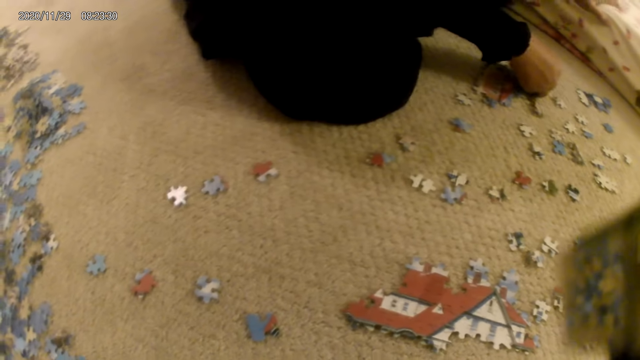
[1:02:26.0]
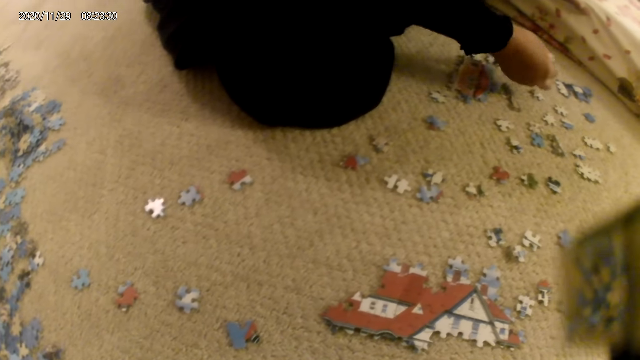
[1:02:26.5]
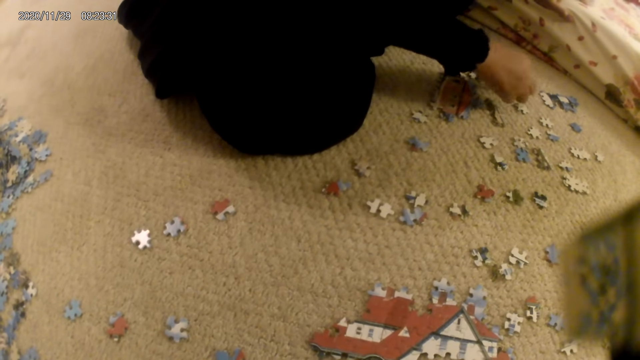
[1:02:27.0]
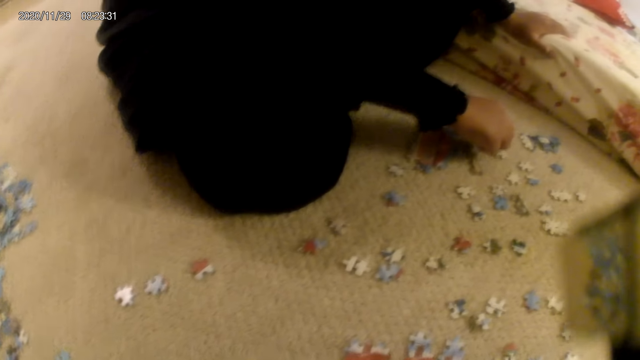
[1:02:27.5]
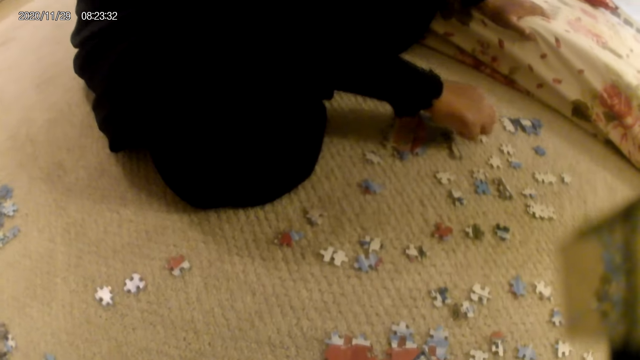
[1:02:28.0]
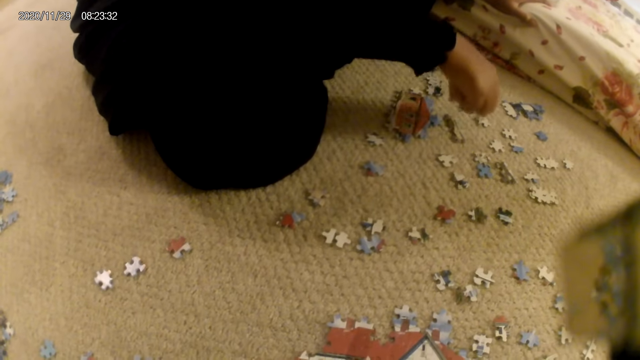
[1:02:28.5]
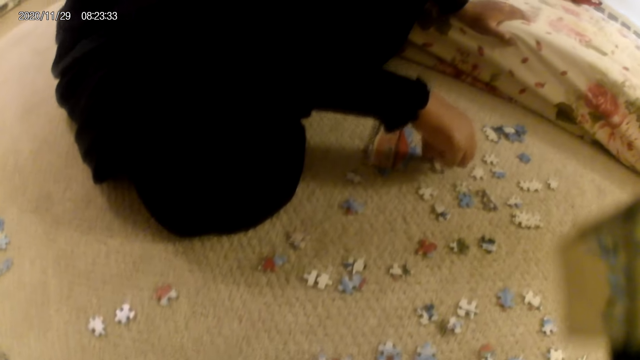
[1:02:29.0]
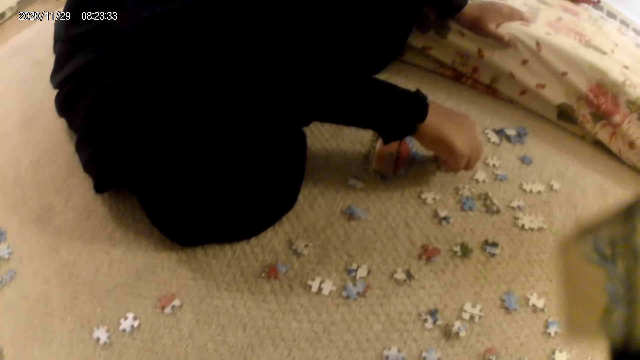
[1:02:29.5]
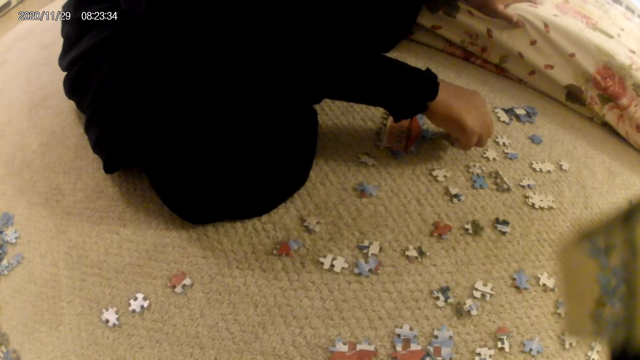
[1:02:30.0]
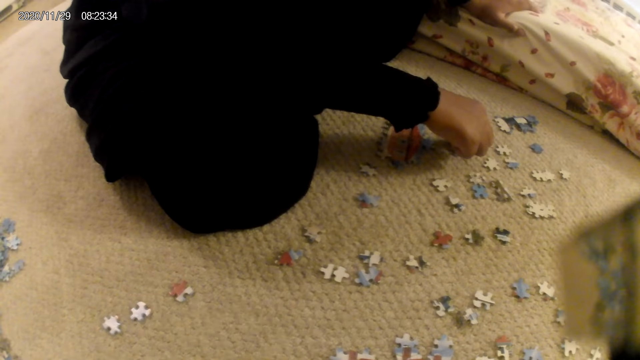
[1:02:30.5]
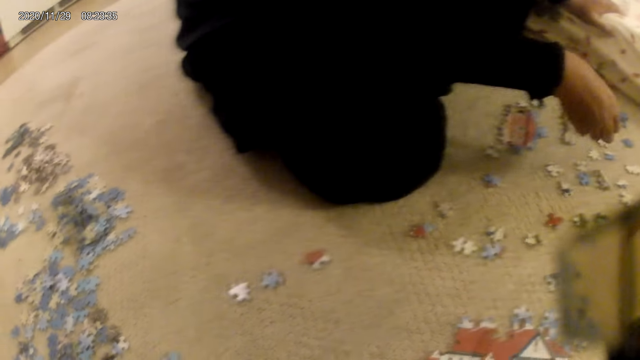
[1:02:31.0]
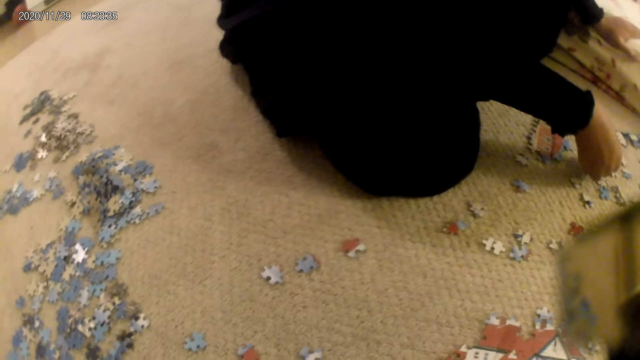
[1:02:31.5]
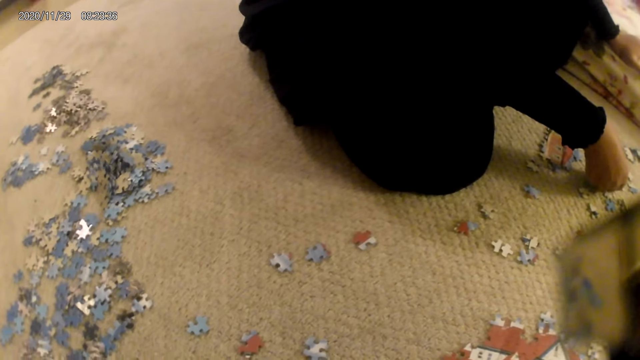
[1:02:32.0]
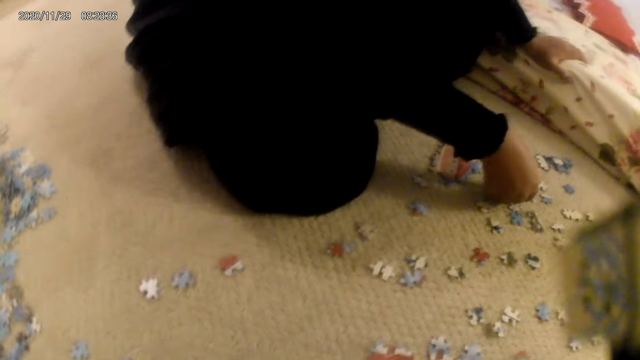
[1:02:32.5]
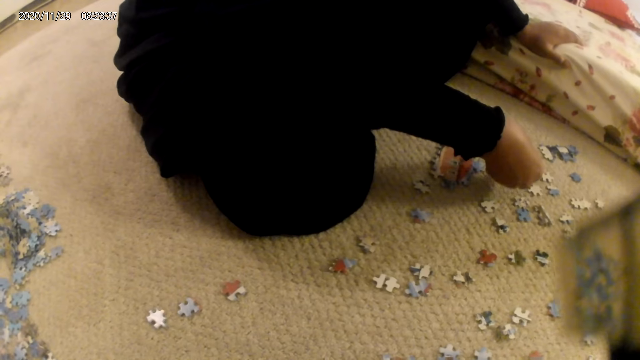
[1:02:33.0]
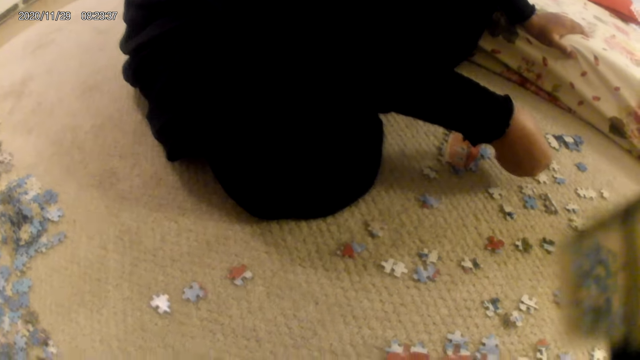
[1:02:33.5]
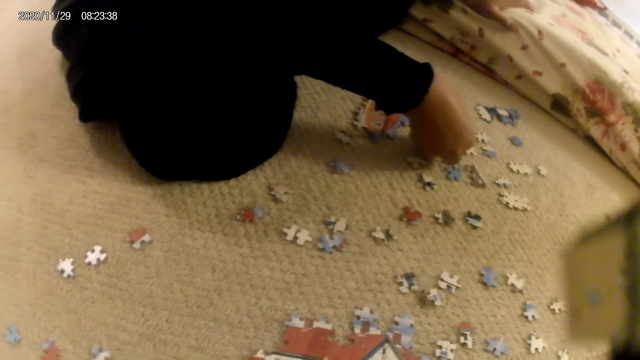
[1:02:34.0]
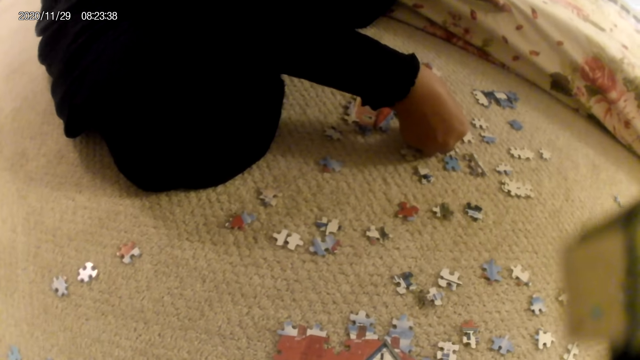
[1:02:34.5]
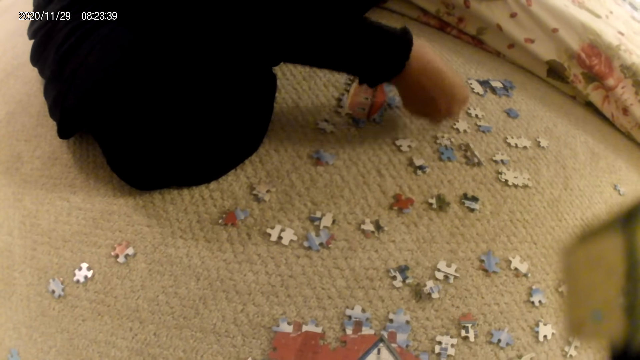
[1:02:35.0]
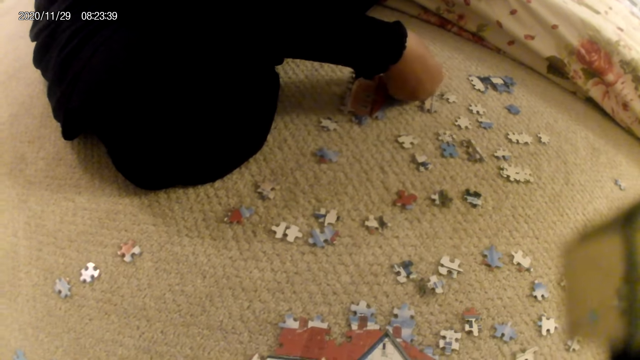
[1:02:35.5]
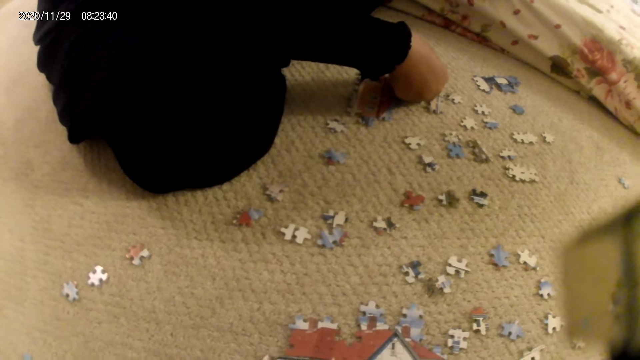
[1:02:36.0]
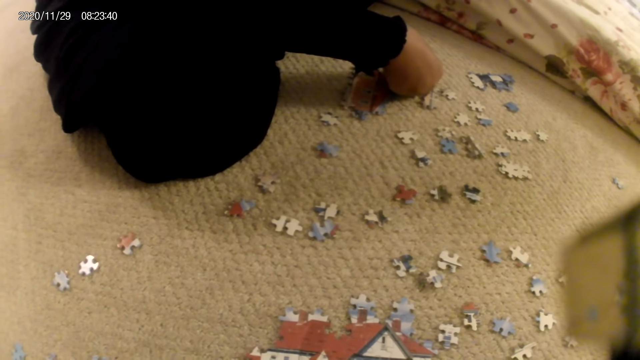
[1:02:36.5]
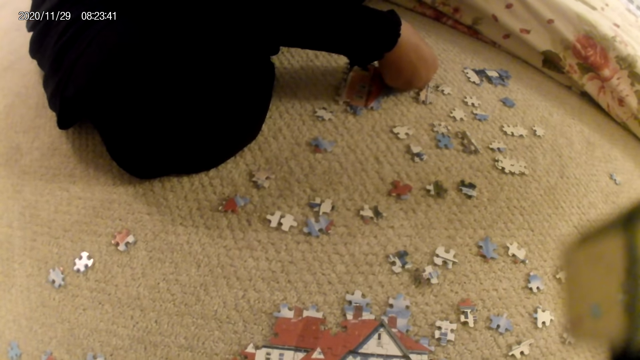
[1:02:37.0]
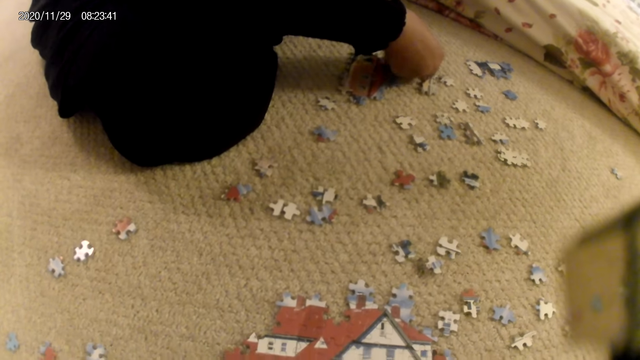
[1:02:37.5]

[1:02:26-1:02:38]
A lady touches a puzzle piece on the floor. The lady moves the puzzle structure on the floor. The lady fits a puzzle piece in the puzzle structure. The lady moves the hand holding the puzzle piece and joins the puzzle piece in the puzzle structure.

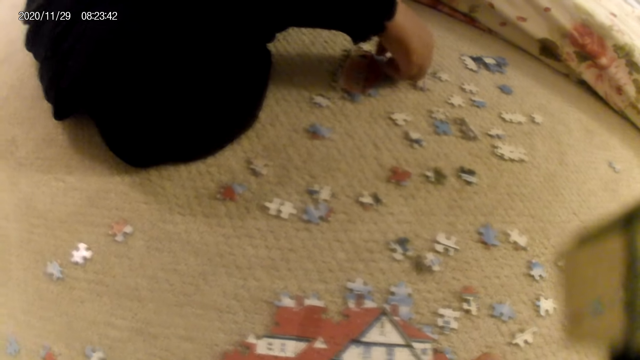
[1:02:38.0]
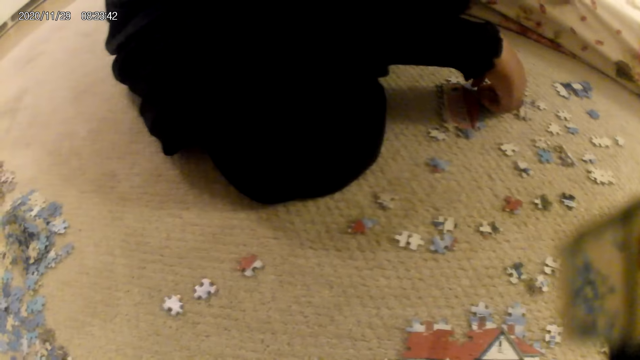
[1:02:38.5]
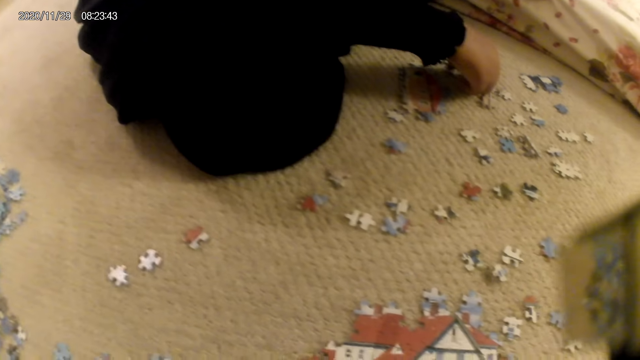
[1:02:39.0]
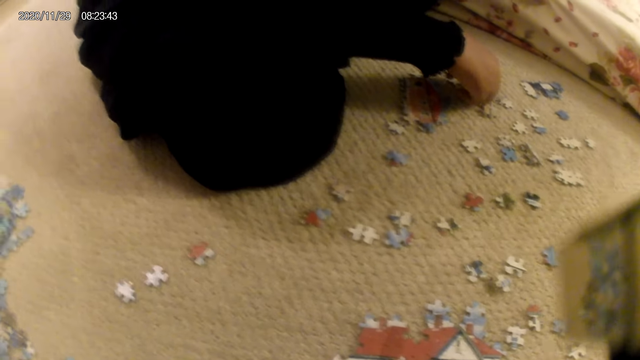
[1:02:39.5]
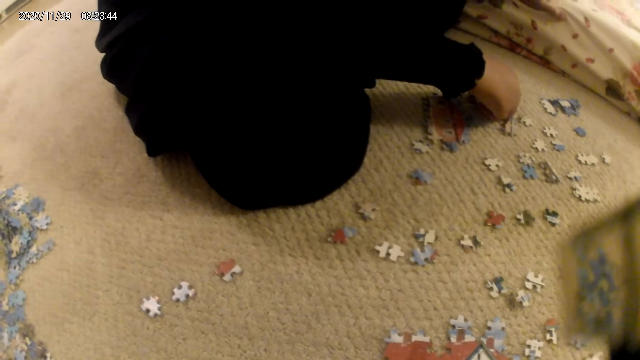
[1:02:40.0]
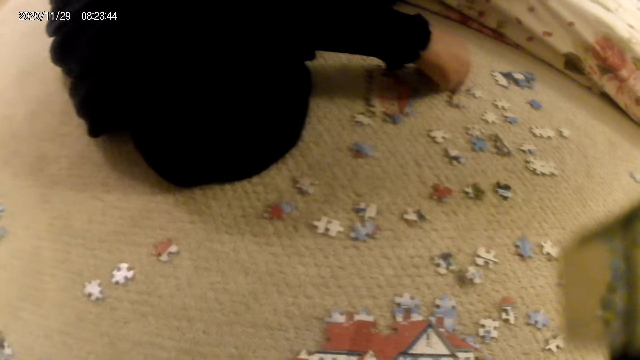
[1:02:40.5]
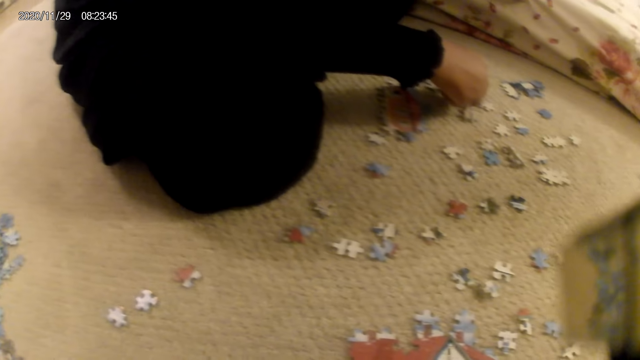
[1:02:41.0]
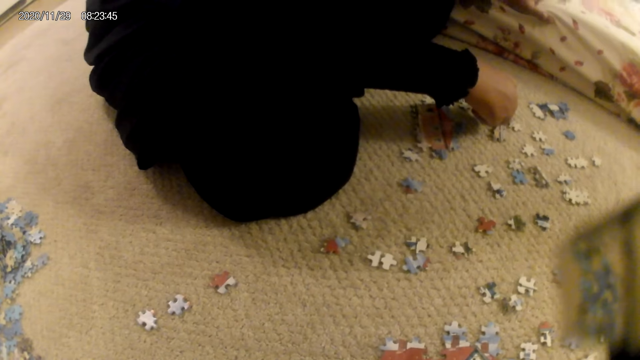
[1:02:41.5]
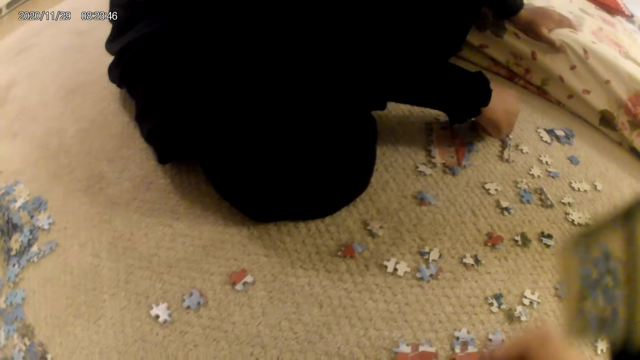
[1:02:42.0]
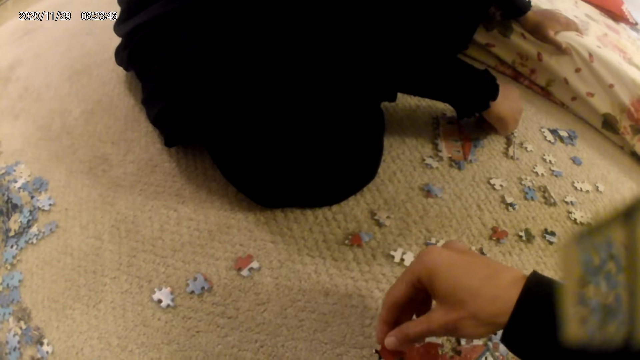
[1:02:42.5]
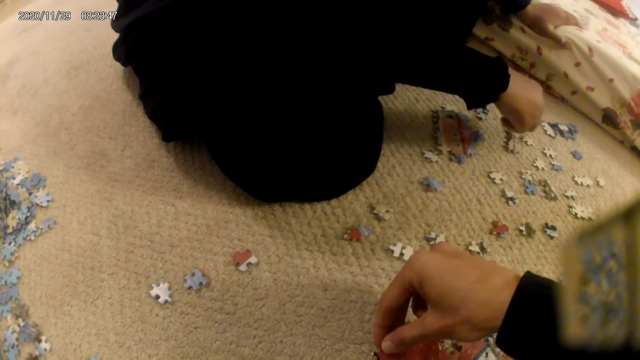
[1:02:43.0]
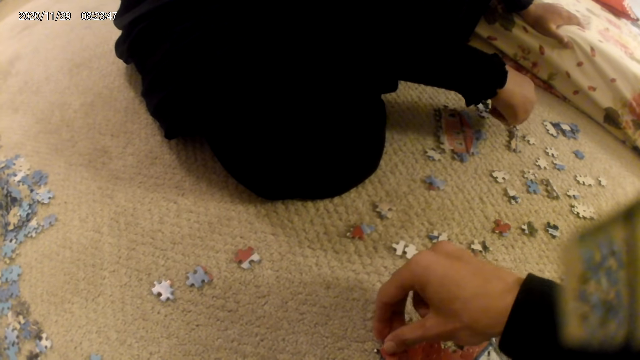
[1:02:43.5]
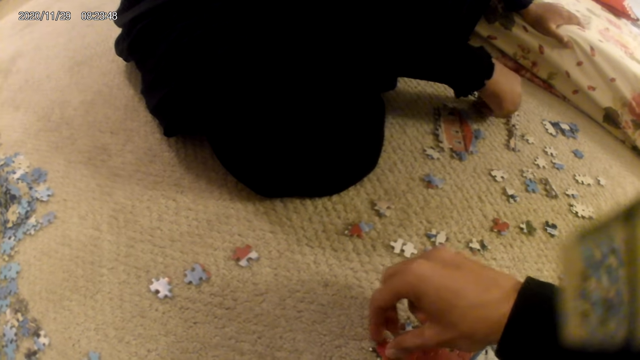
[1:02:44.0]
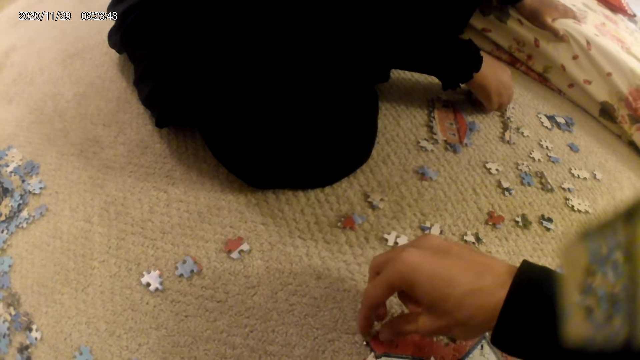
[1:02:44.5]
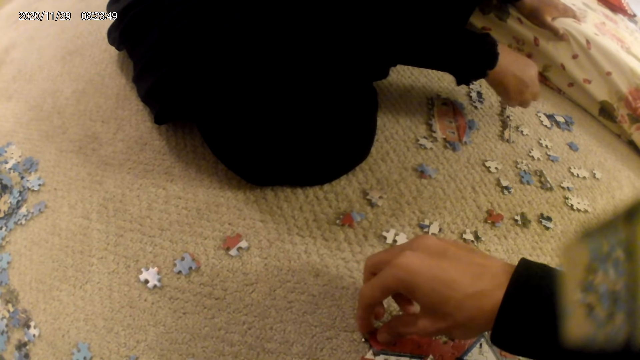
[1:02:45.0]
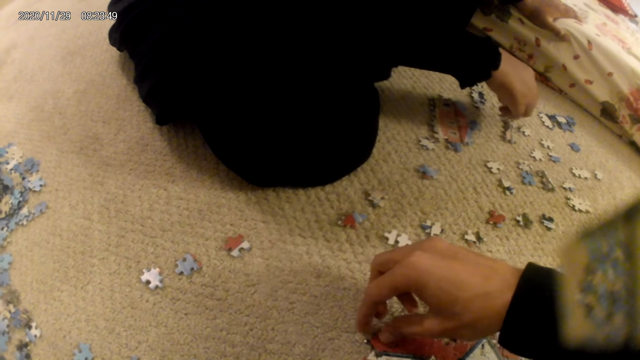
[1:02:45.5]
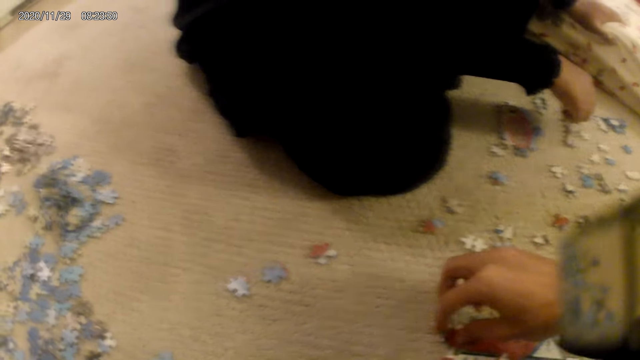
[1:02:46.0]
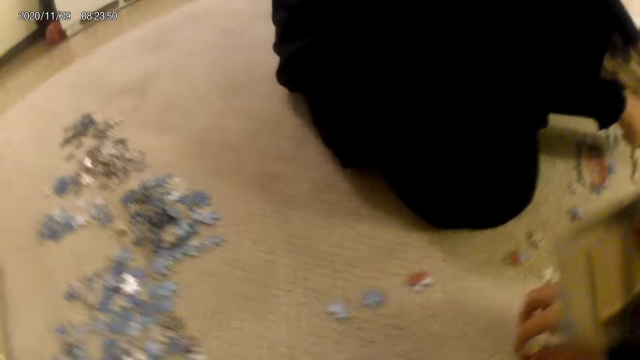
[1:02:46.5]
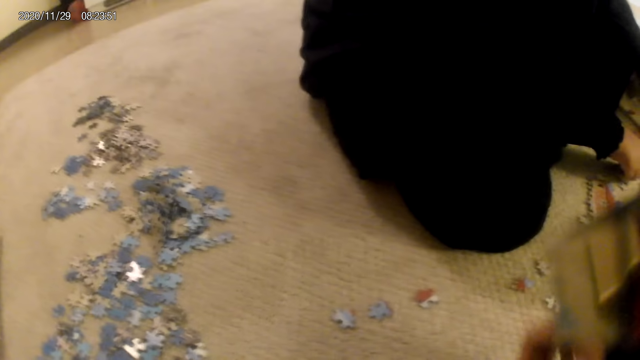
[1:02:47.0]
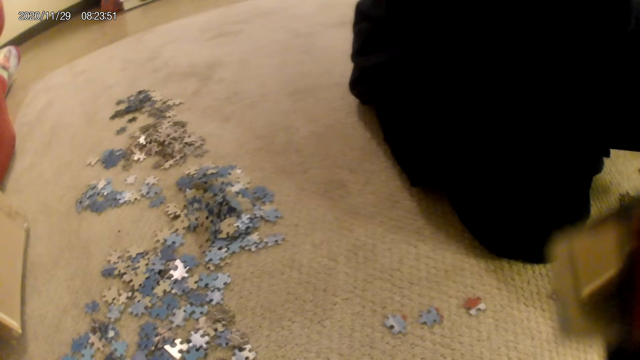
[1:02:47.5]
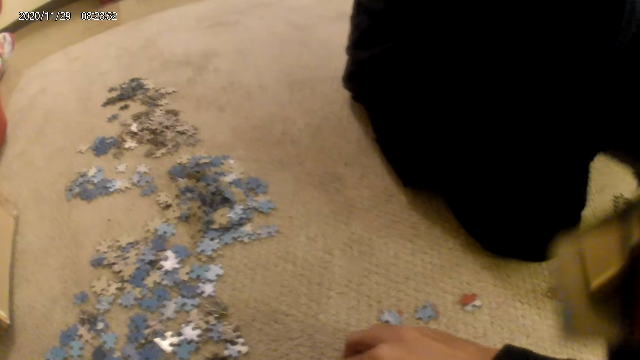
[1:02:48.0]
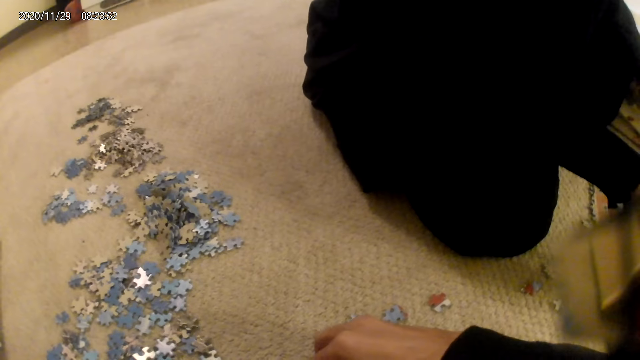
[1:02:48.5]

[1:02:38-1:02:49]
A lady moves the puzzle piece on the floor. The lady picks up a puzzle piece, stares at the puzzle piece and joins the puzzle piece in the puzzle structure. The camera wearer joins a puzzle piece in the puzzle structure. The lady touches the puzzle structure. The lady stares at the puzzle pieces on the floor. The lady touches the puzzle structure. The lady picks up a puzzle piece.
